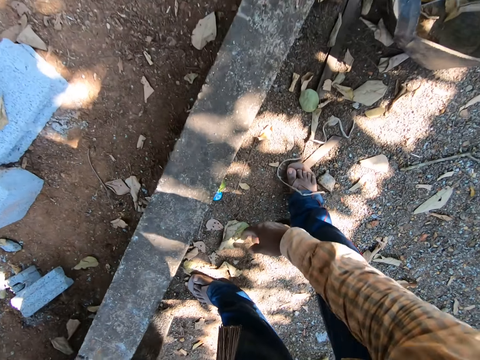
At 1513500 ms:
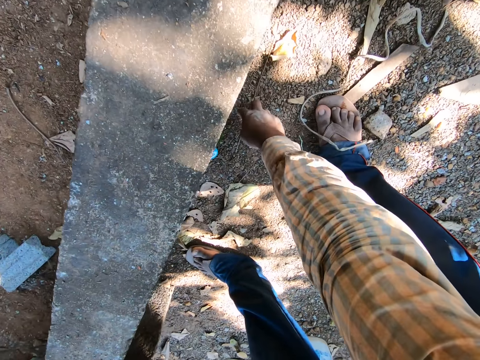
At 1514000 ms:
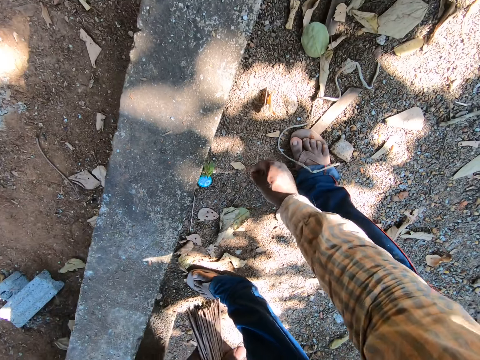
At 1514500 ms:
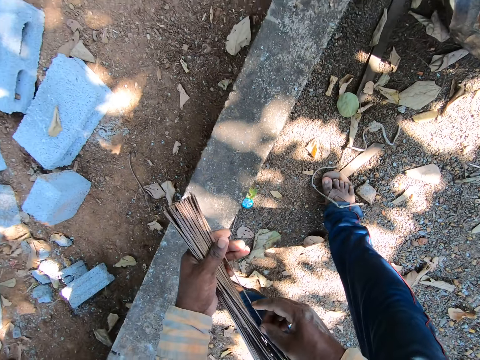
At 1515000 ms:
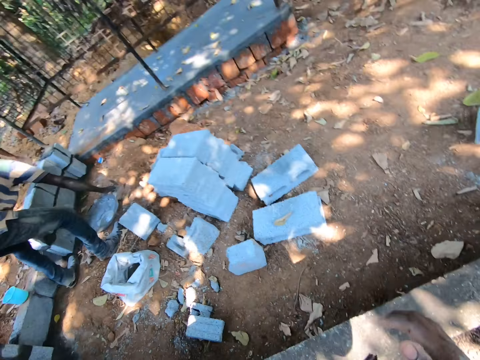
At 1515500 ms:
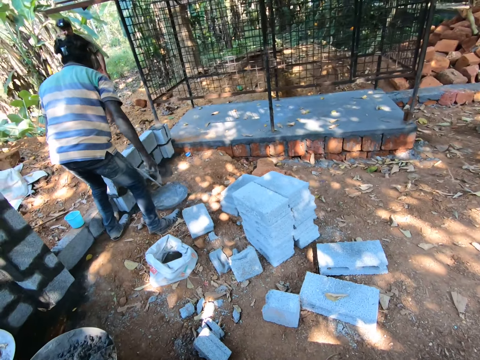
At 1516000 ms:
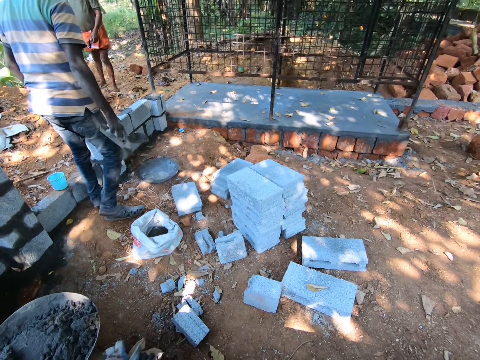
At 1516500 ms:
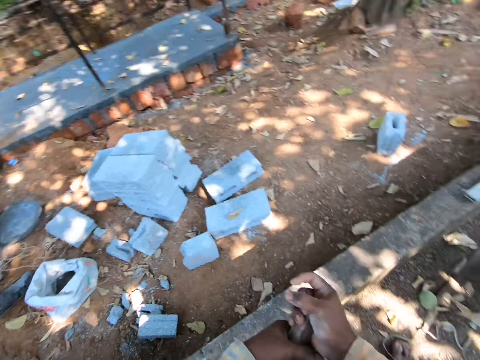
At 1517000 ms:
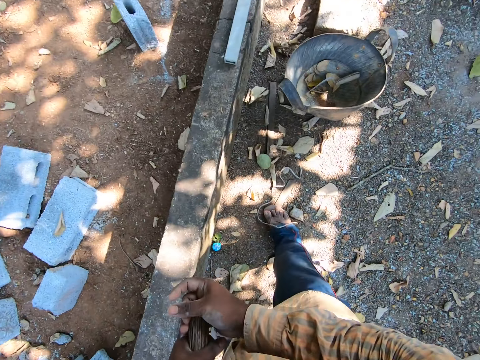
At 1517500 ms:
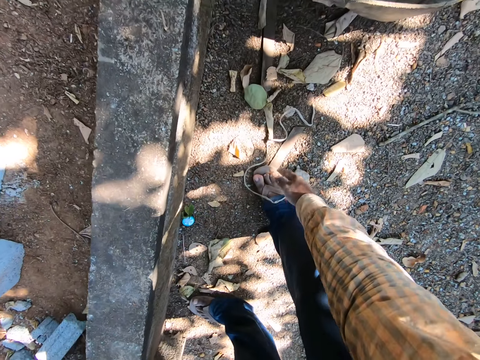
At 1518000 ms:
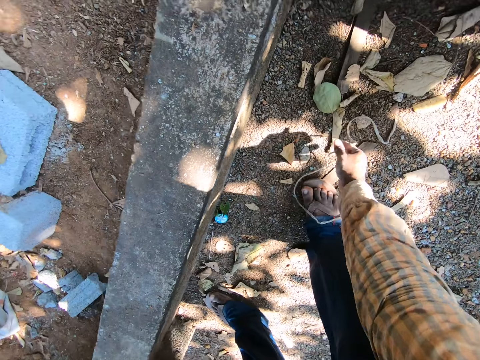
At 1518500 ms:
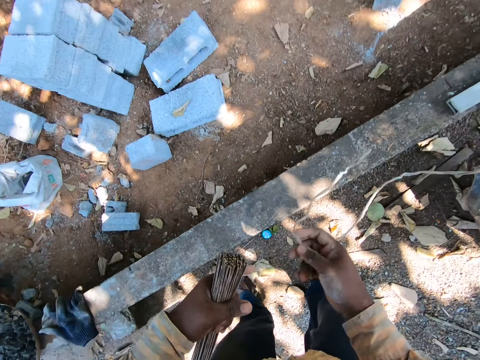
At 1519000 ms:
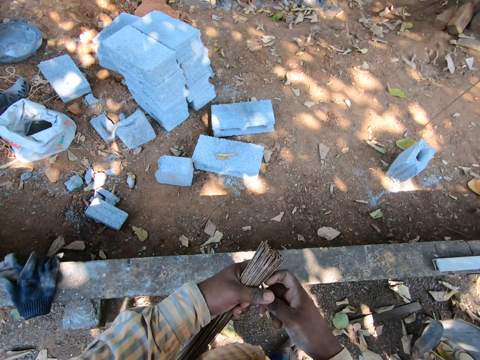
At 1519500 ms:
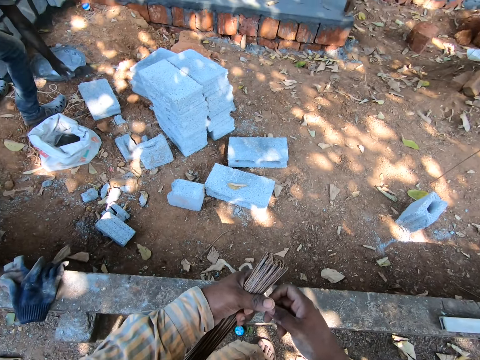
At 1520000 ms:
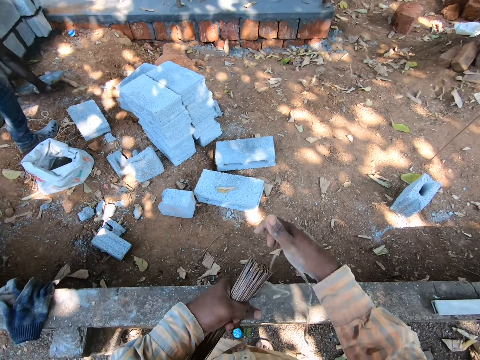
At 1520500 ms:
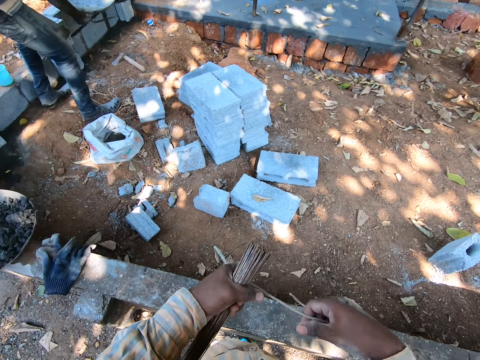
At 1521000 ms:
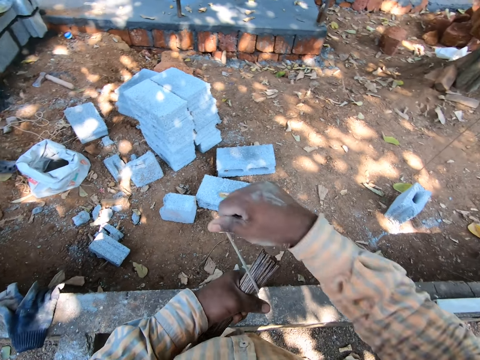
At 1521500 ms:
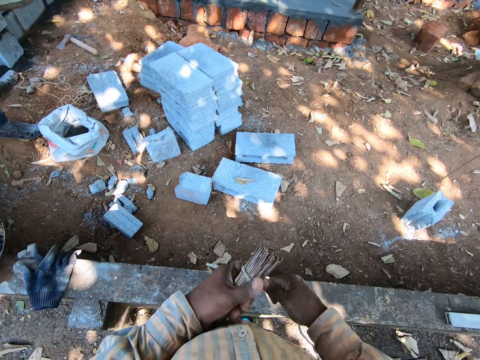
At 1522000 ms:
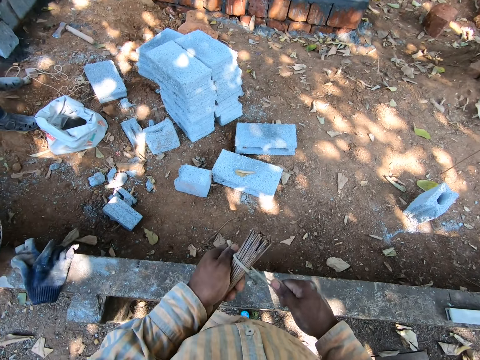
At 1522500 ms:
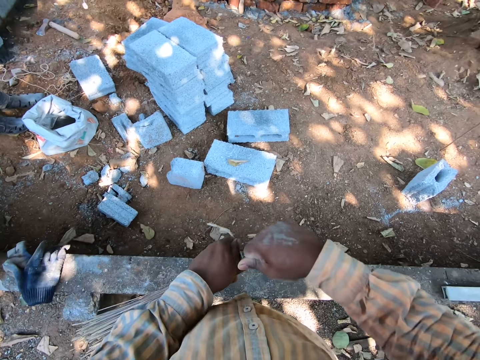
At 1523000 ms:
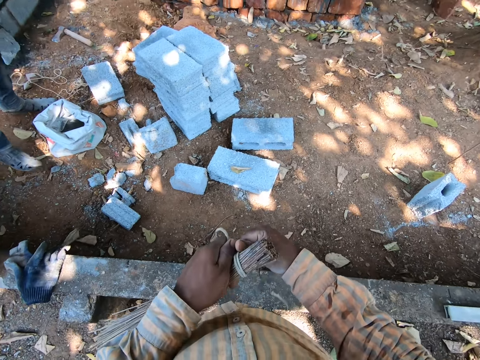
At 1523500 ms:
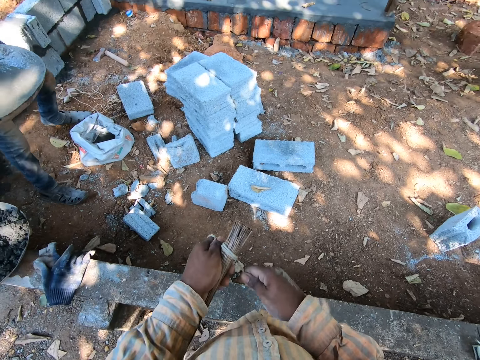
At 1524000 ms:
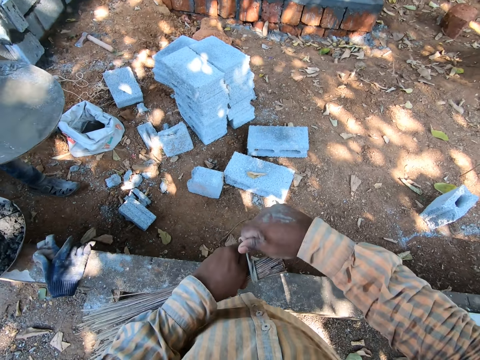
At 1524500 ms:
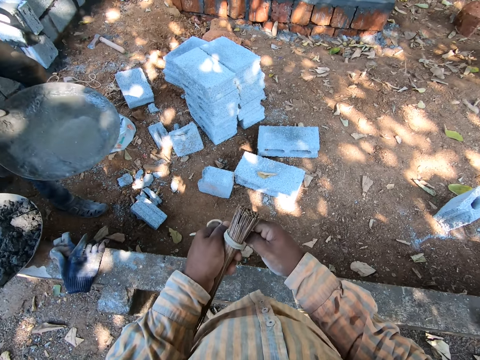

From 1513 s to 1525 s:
The camera wearer picks up a broom stick on the ground with his right hand. He joins the broom sticks on his right hand to the broom on his left hand. He holds the broom sticks together. The man picks up a trowel on the ground with his right hand. The camera wearer picks up the rope on the ground with his right hand. The man picks up the head pan with his right hand. The camera wearer ties the broom with the rope in his right hand.

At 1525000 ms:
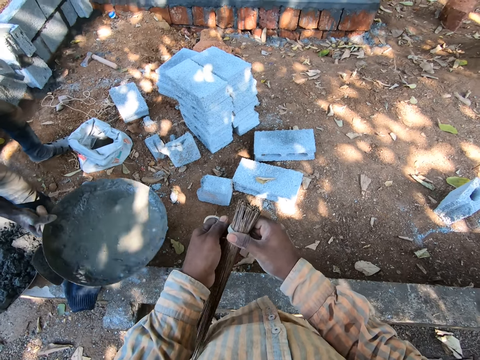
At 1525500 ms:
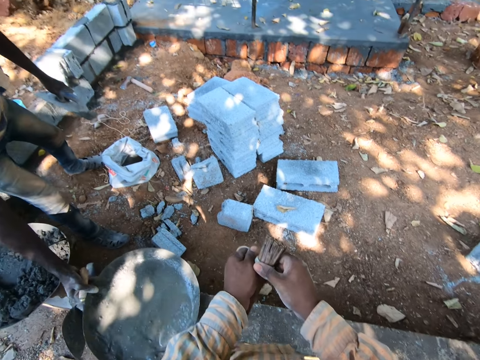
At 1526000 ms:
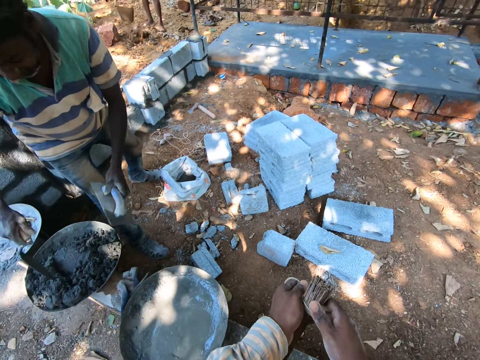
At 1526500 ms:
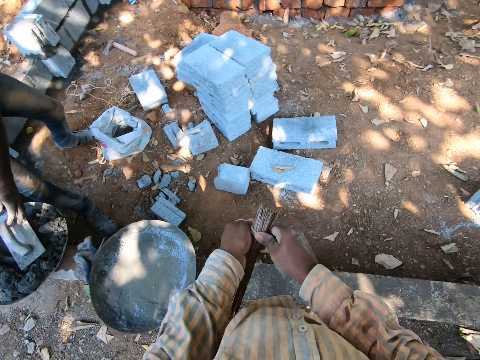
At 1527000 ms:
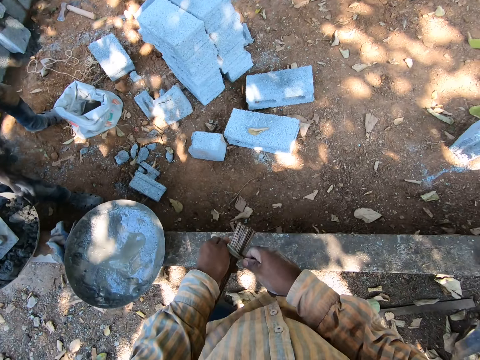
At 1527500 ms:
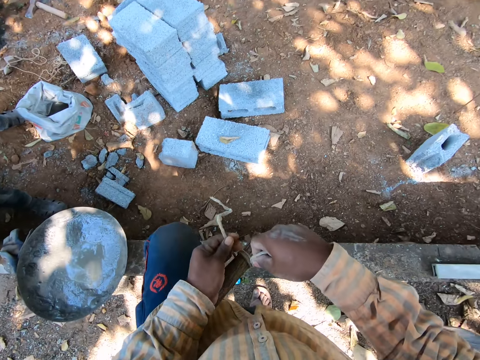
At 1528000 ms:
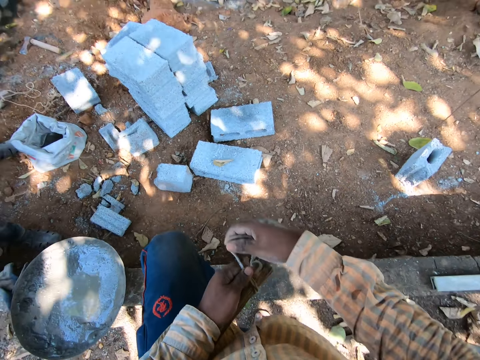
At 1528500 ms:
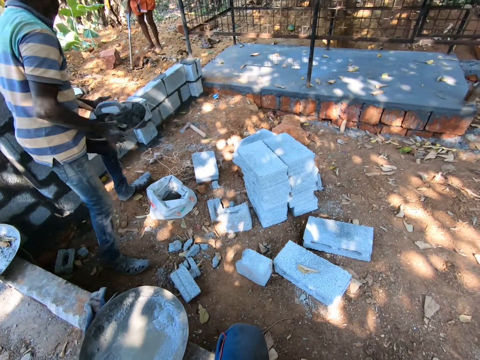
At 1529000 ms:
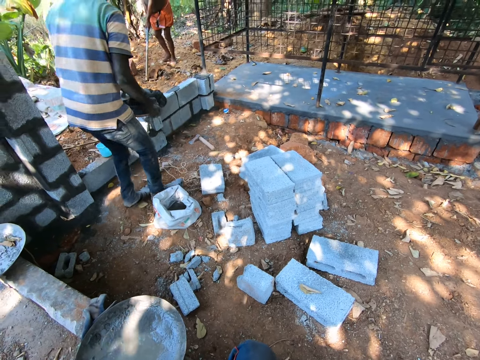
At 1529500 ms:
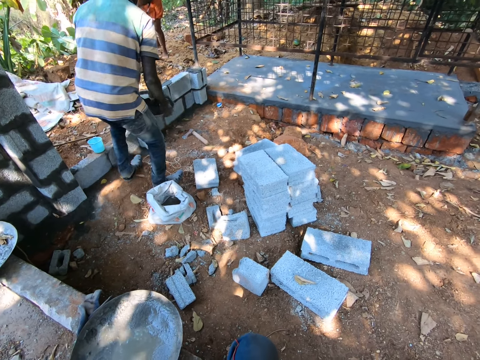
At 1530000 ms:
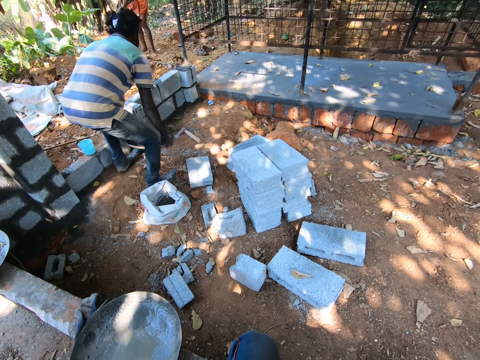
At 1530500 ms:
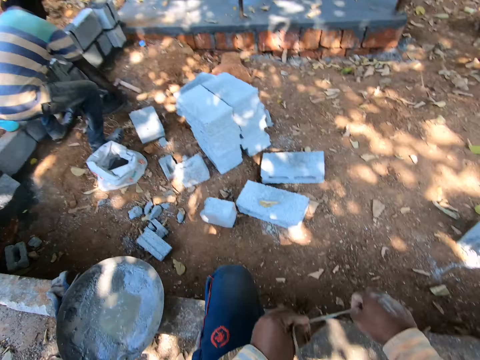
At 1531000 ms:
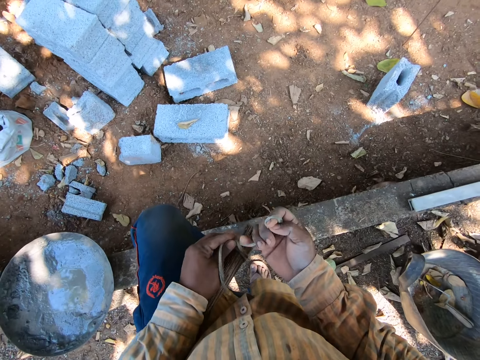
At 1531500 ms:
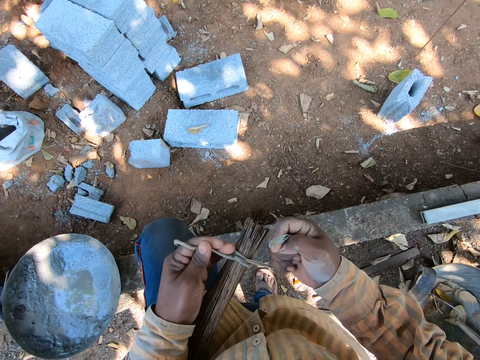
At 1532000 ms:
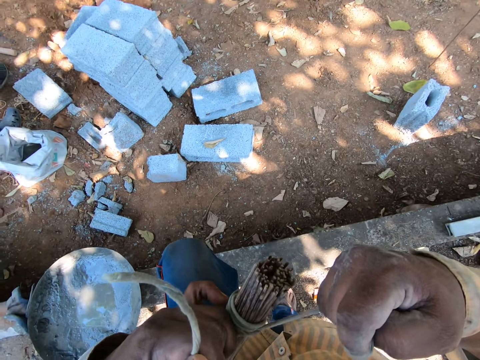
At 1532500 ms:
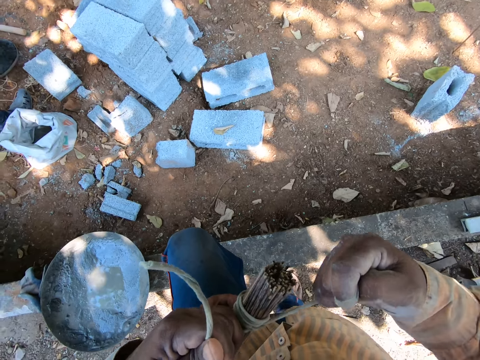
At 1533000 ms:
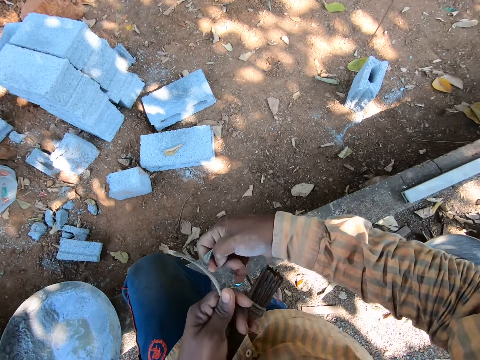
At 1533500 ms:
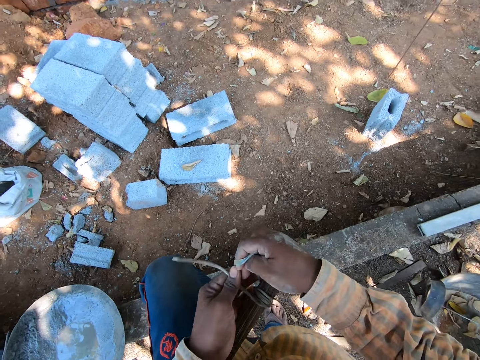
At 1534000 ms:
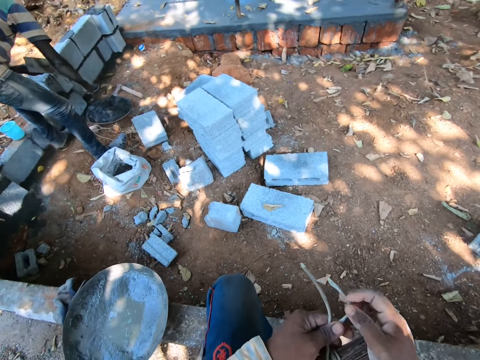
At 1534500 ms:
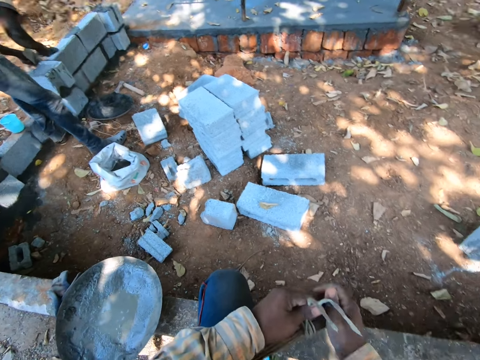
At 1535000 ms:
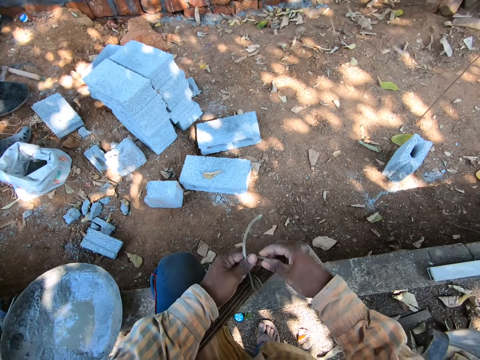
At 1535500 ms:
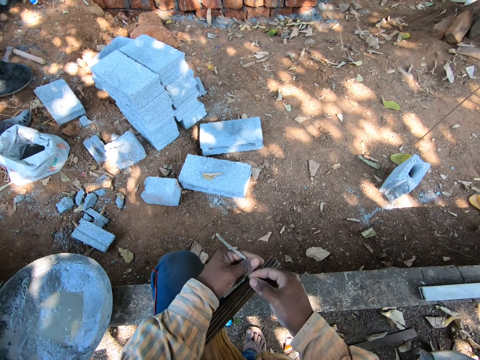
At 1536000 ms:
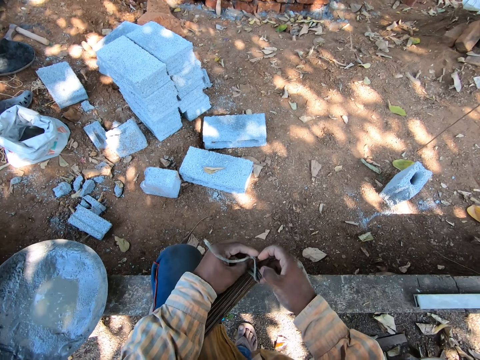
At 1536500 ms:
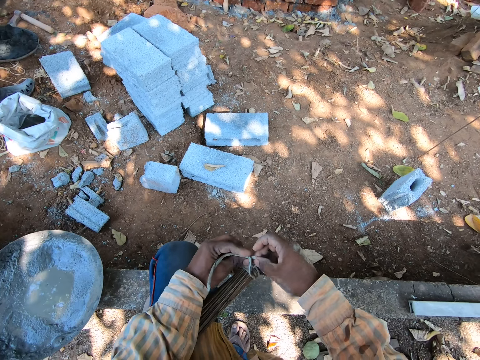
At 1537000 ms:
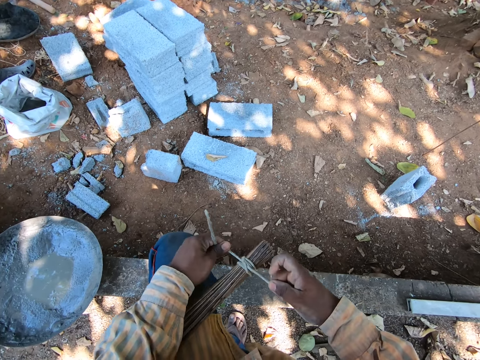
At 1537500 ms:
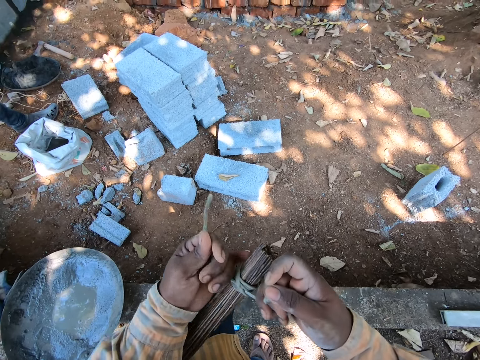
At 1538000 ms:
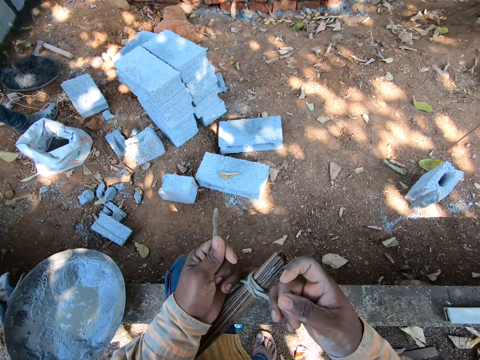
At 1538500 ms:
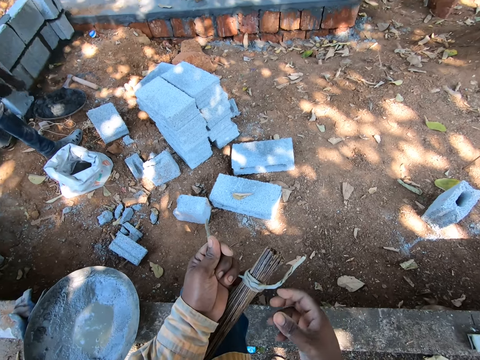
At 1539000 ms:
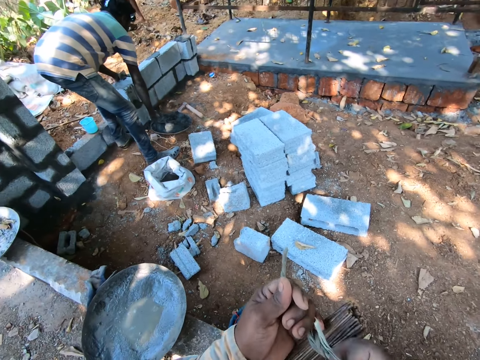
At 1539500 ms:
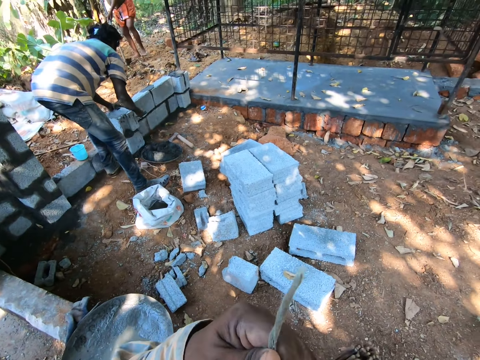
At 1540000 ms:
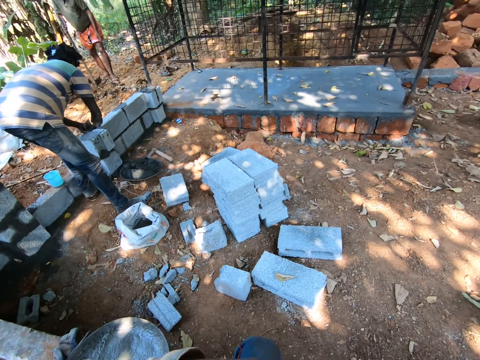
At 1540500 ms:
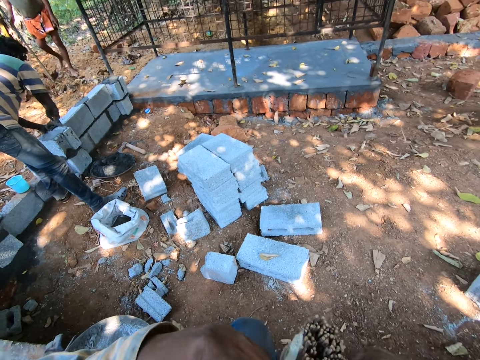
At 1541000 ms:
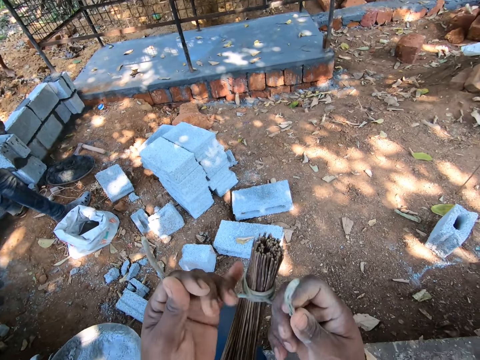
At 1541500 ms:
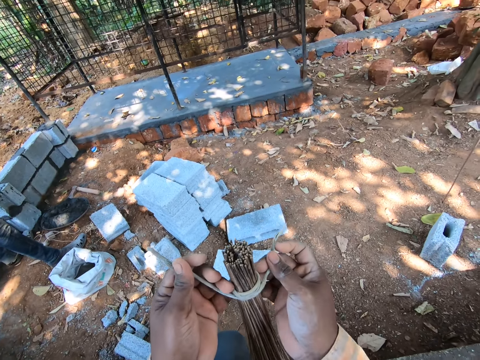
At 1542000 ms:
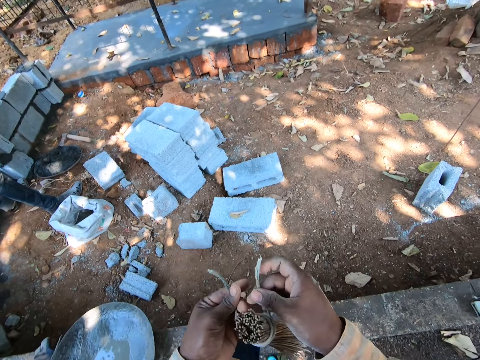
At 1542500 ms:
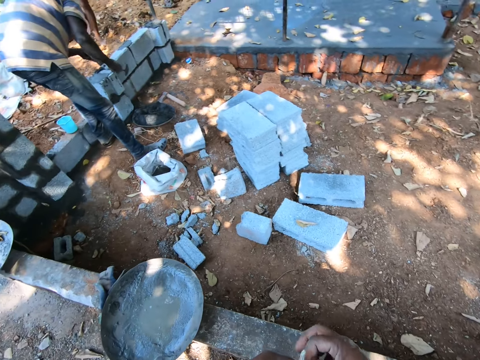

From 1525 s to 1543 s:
A man talks to the camera wearer. The man holds the tray and drops the head pan or tray on the fence with his right hand. The camera wearer talks to the man. The man holds the trowel and drops the trowel in a pan of mortar with his right hand. The man drops the trowel in the pan of mortar with his left hand. The man sticks the trowel in the concrete, carries the pan of mortar with both hands, lifts the tray and moves towards the bricks. The man drops the head pan on the ground with both hands. The camera wearer tightens the rope on the broom with both hands. The man packs mortar from the pan with the trowel in his right hand. The man plasters a wall with the trowel in both hands.
